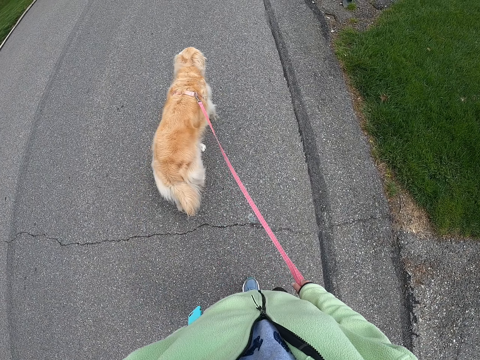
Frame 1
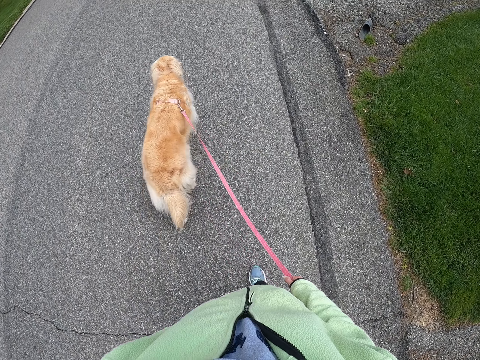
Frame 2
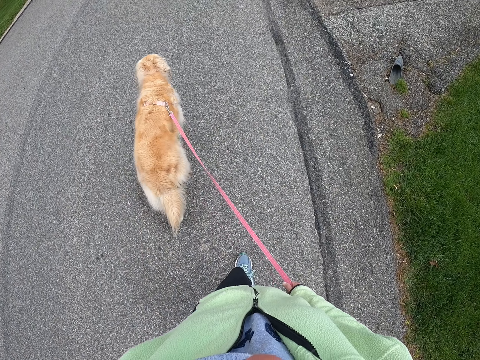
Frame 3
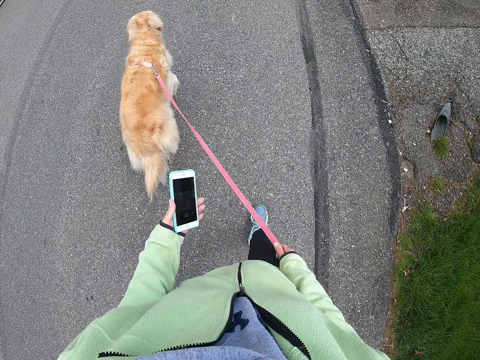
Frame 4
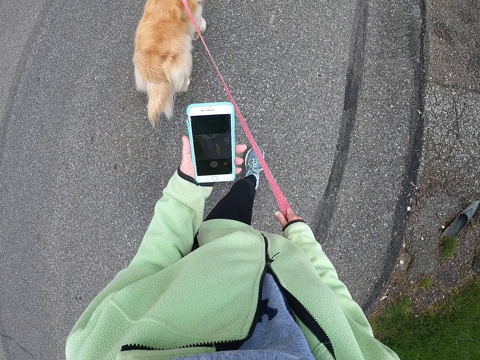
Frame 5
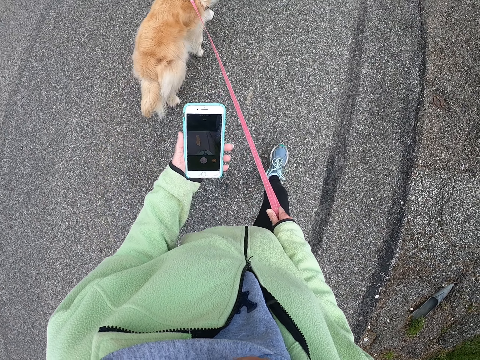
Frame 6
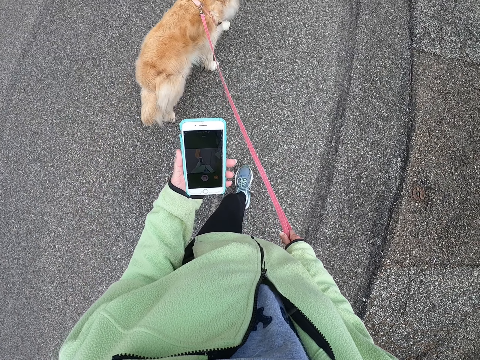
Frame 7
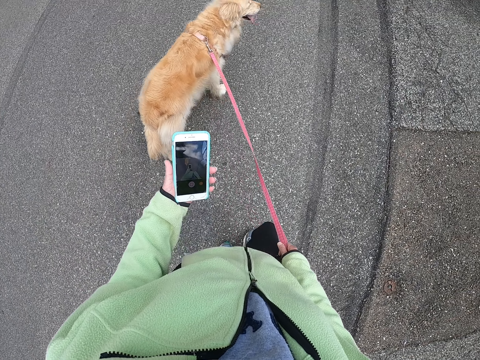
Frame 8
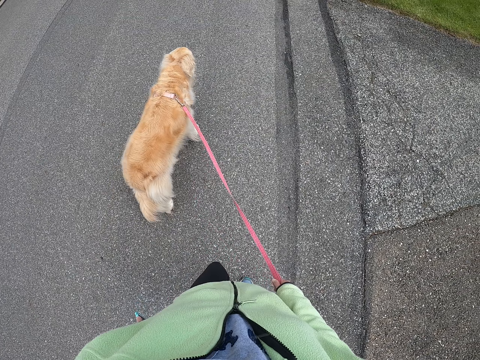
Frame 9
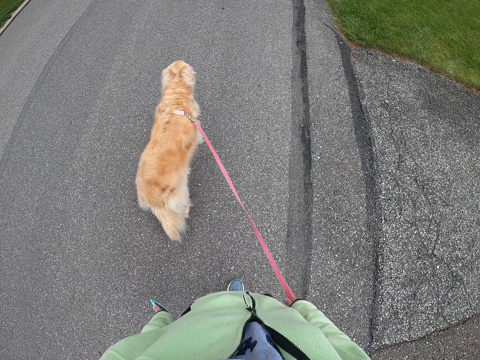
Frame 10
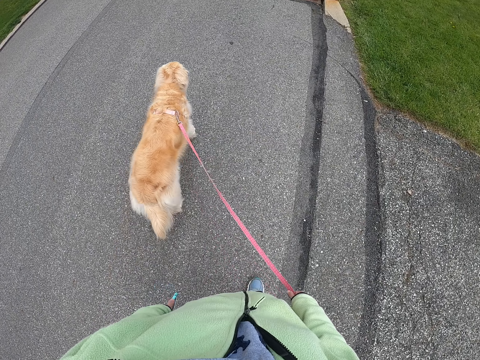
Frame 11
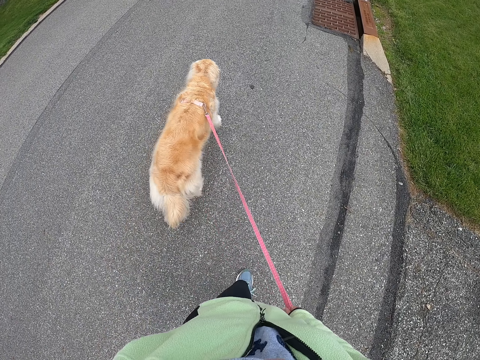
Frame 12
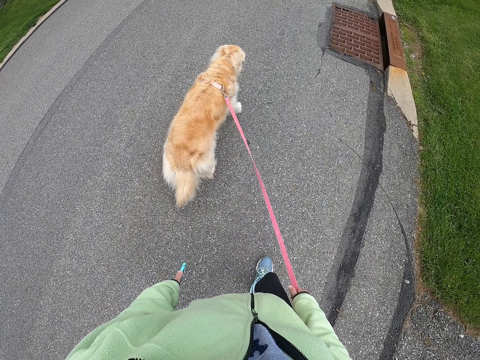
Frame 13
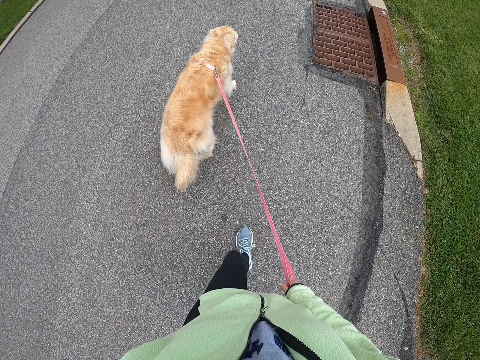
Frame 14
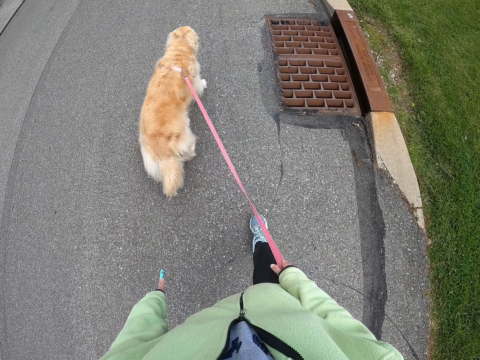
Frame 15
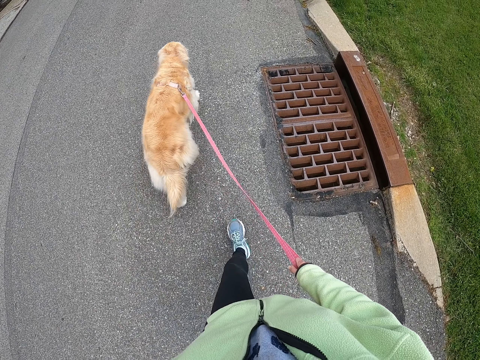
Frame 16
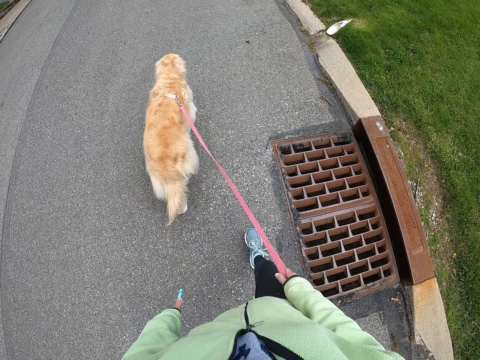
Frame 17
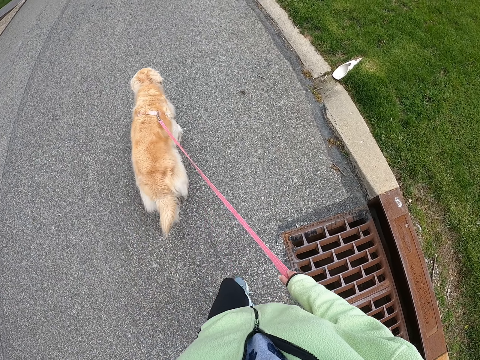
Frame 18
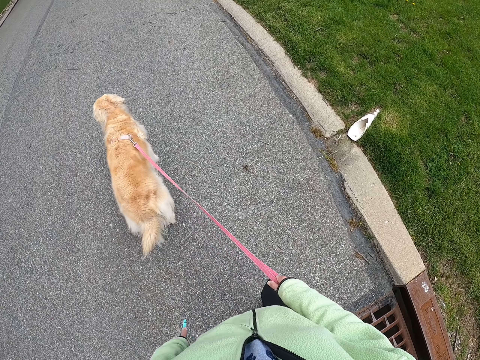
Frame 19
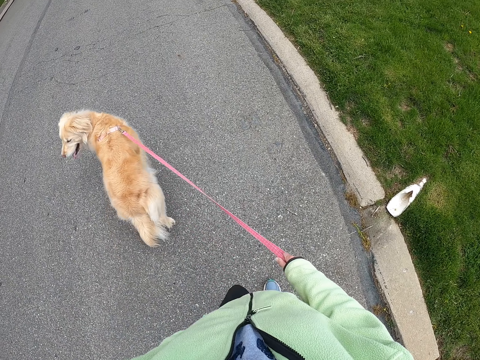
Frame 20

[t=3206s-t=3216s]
The camera wearer looks at the phone. They hold the phone with the left hand and walk on the tarmac road.
